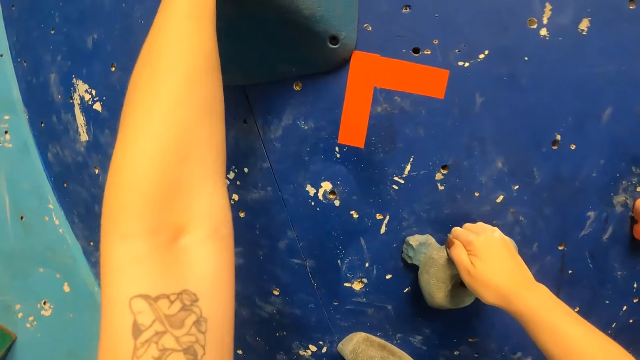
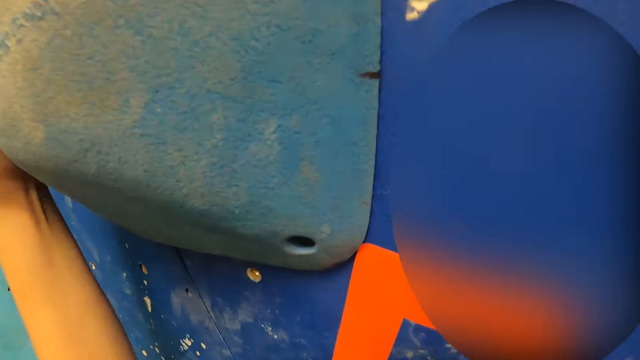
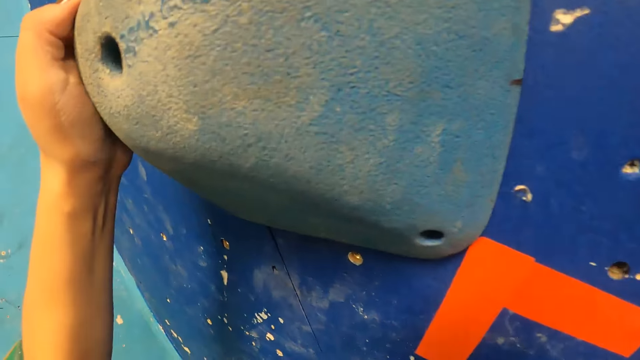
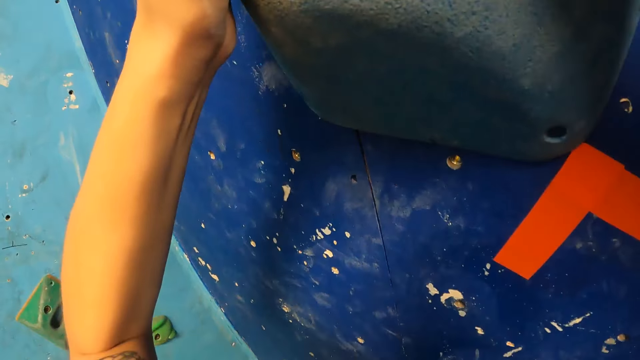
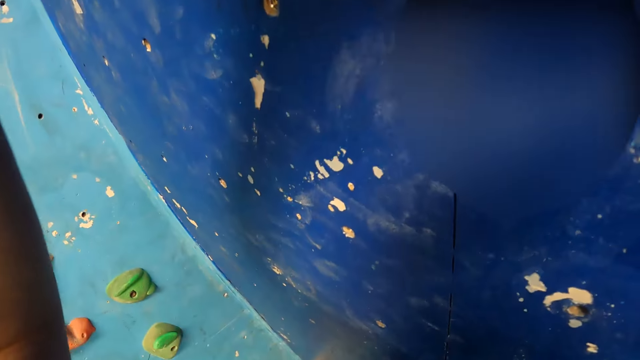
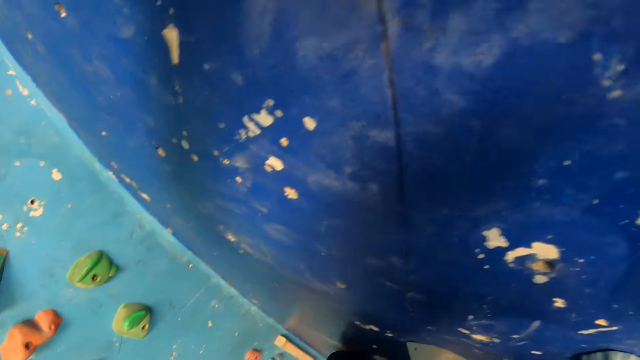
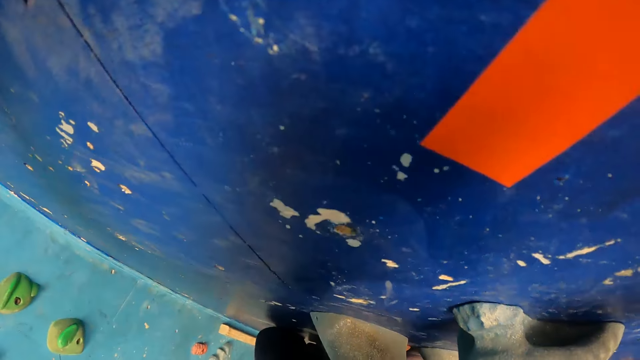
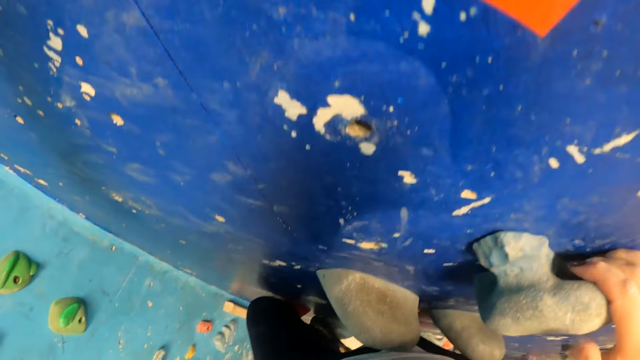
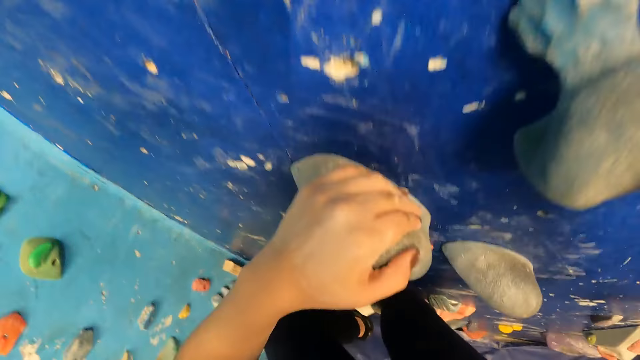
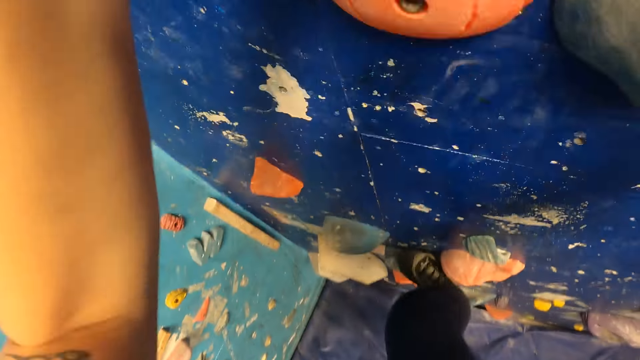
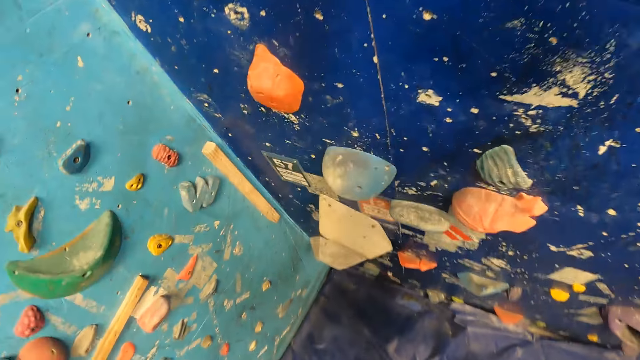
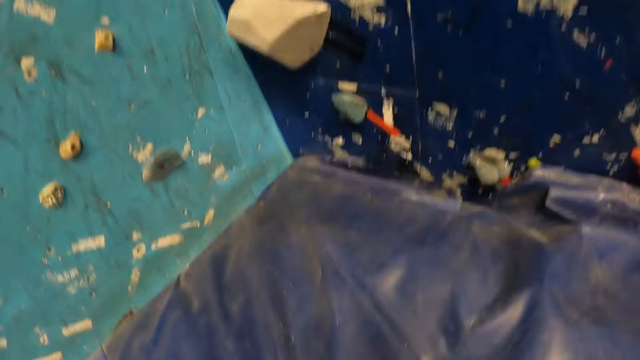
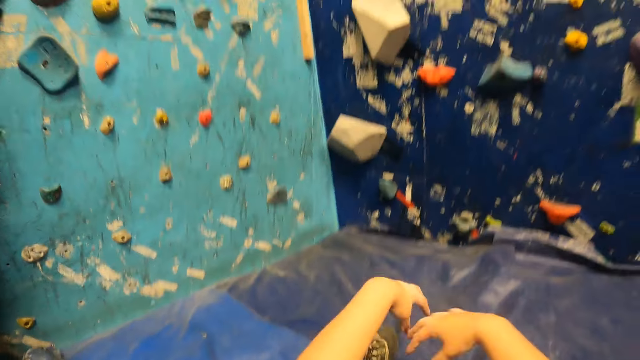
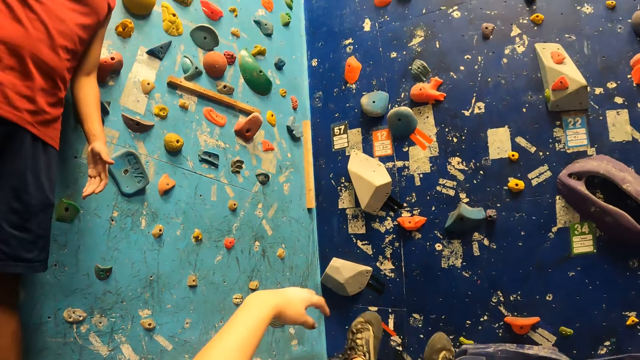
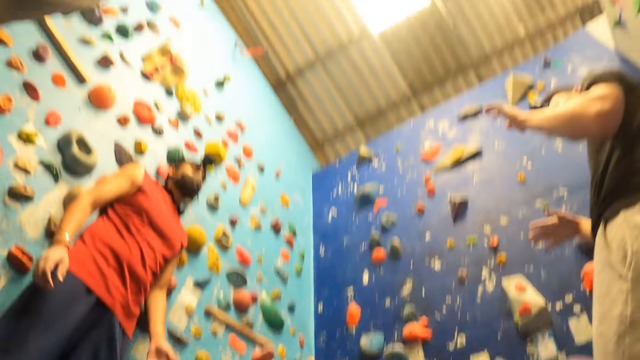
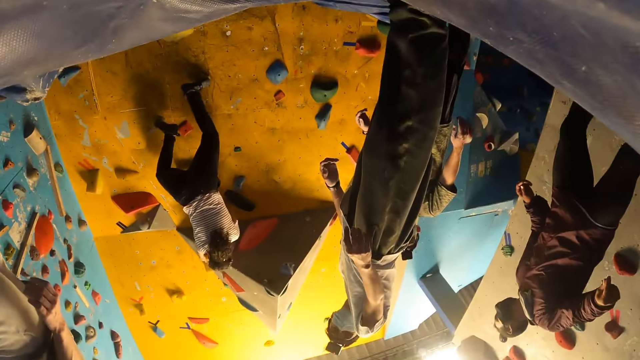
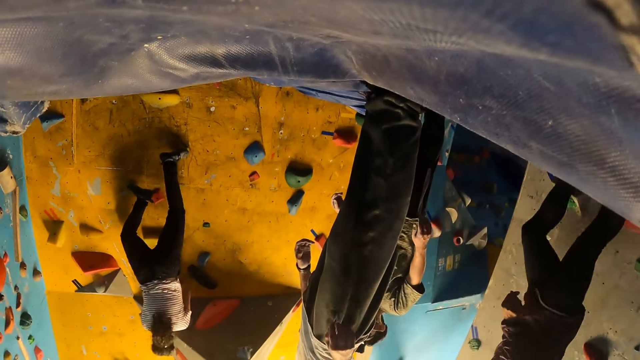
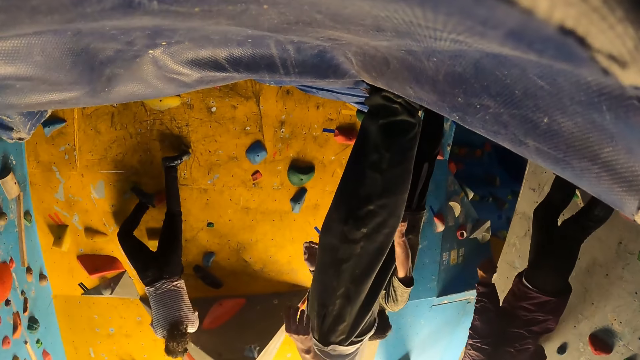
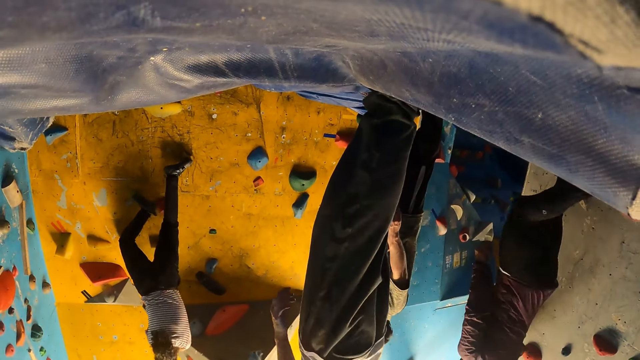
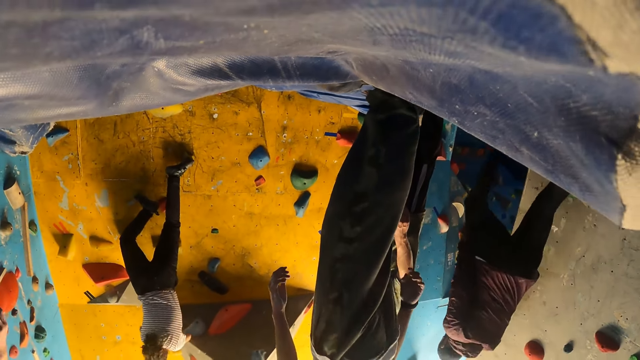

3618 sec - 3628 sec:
The camera wearer jumps down from the rocks on the wall onto a mat on the floor. They look round the room.

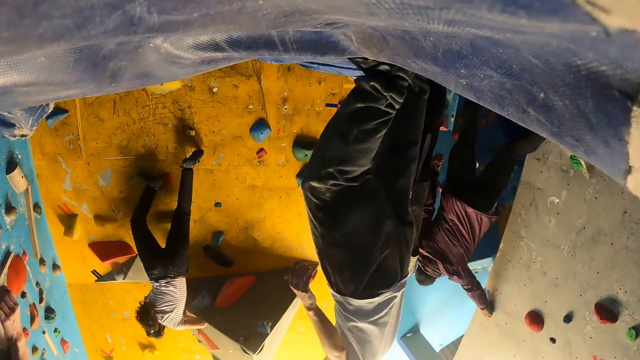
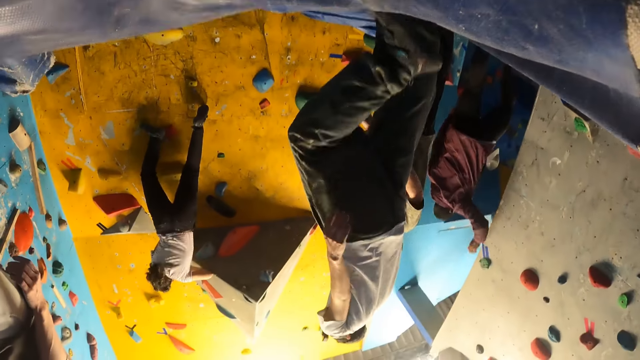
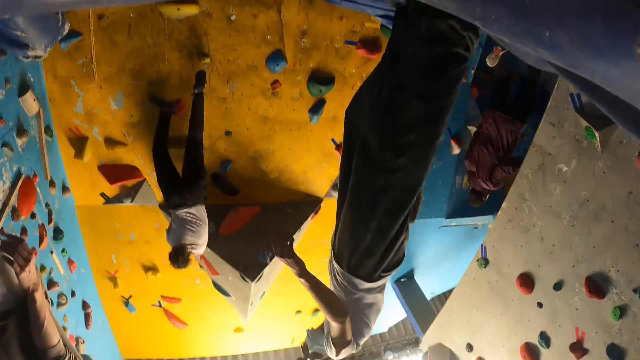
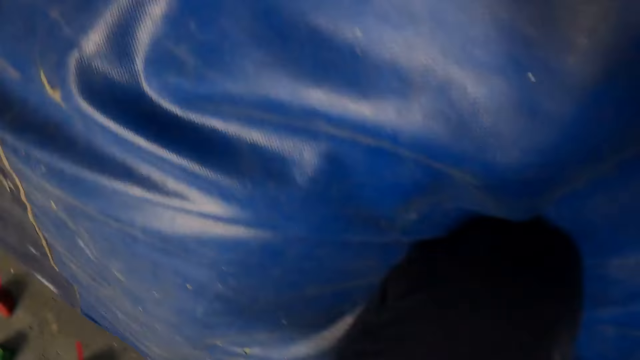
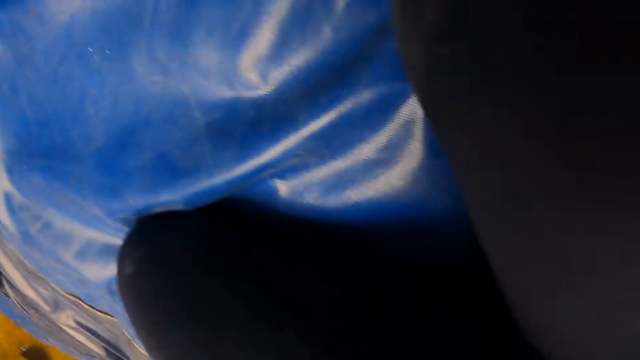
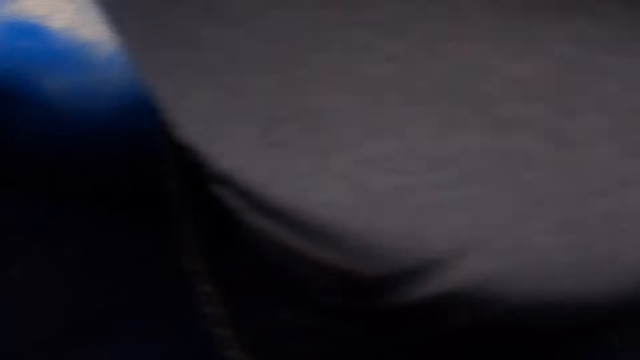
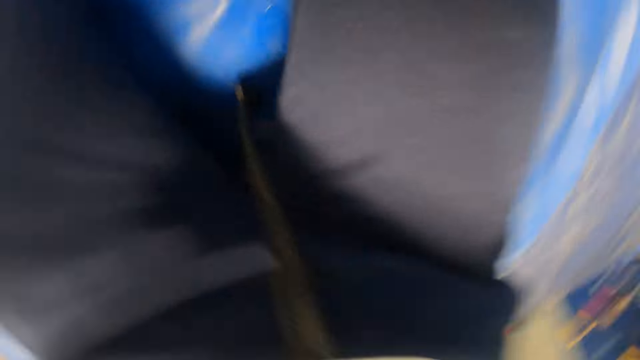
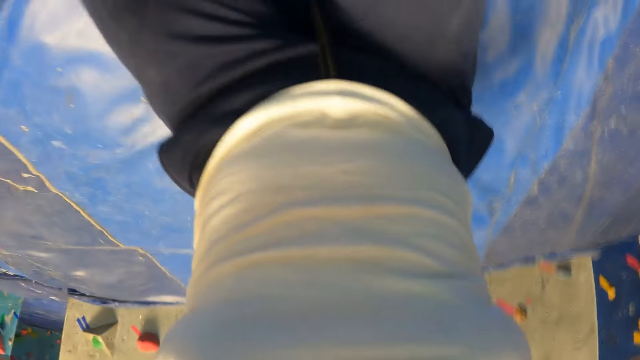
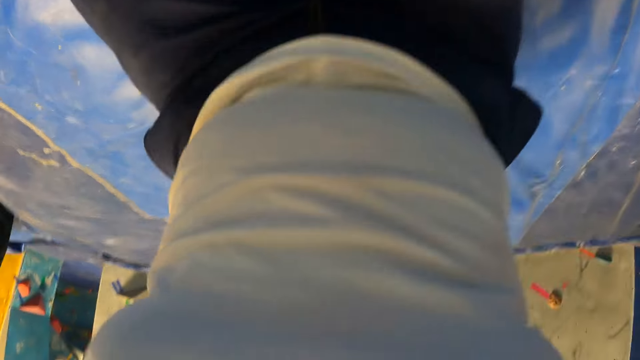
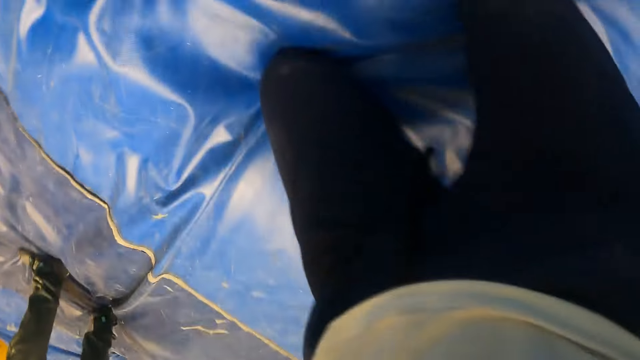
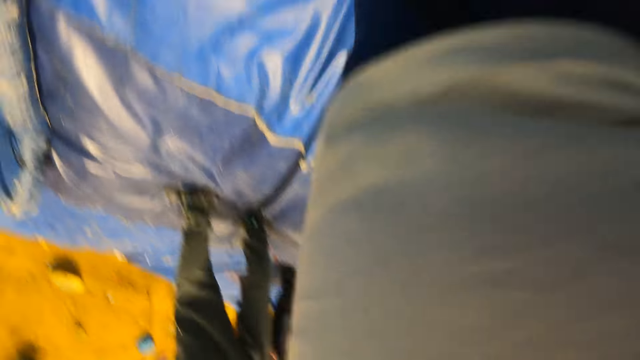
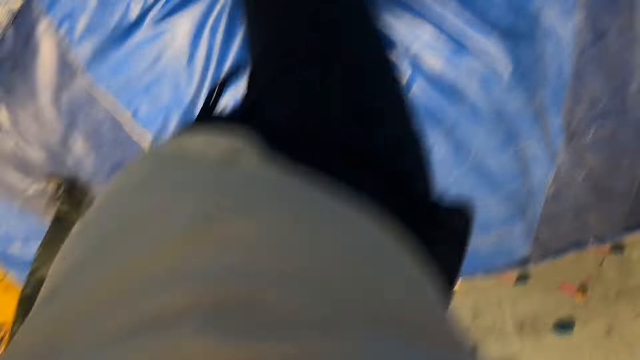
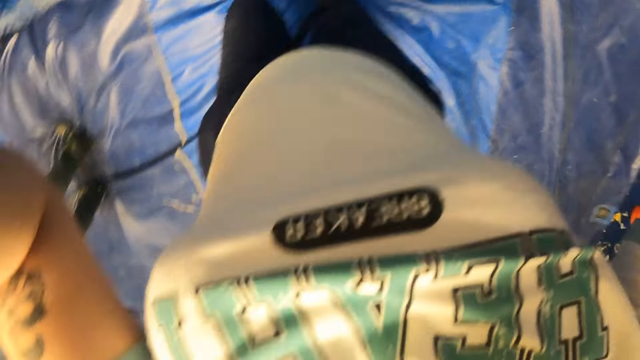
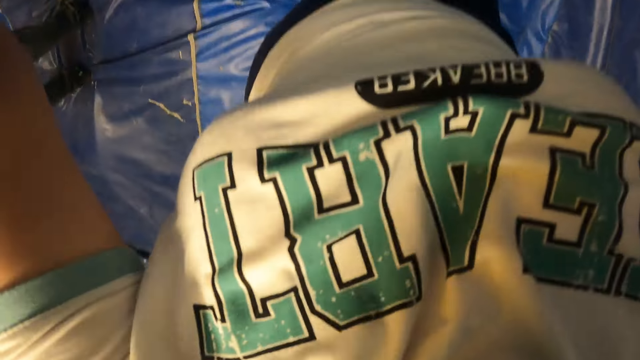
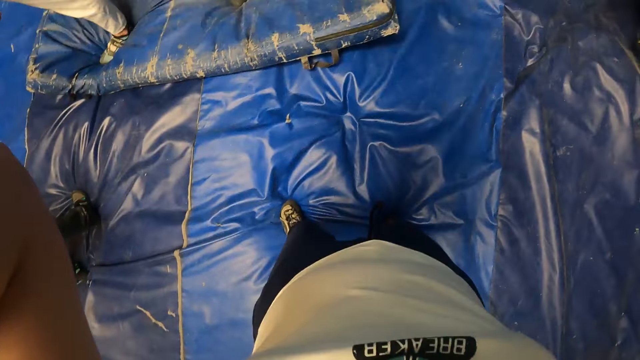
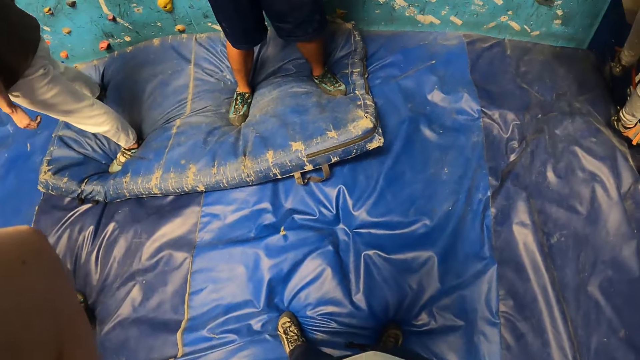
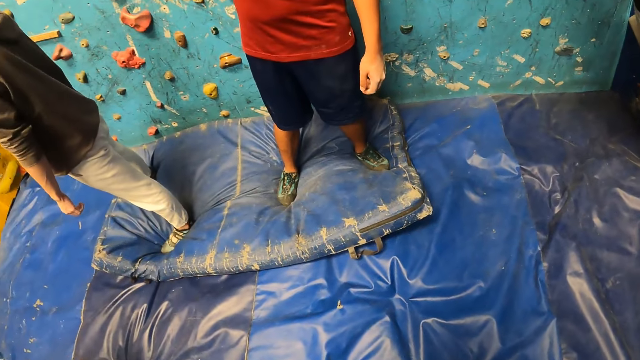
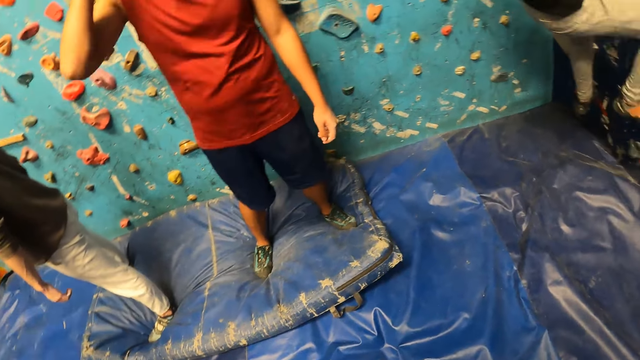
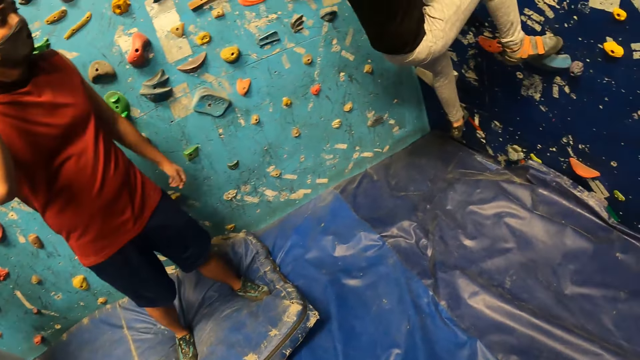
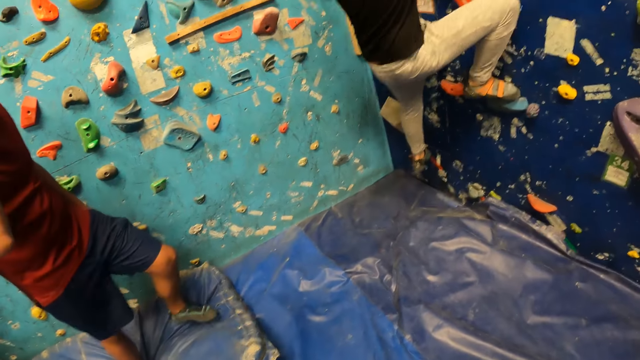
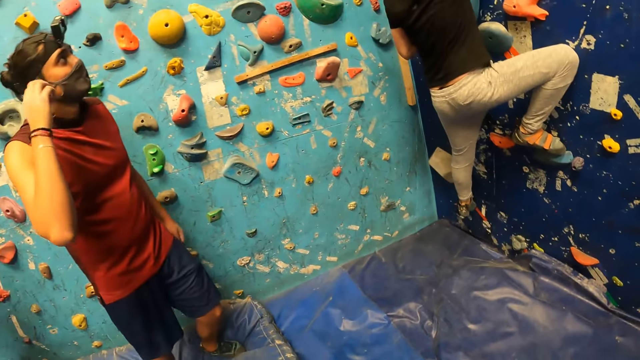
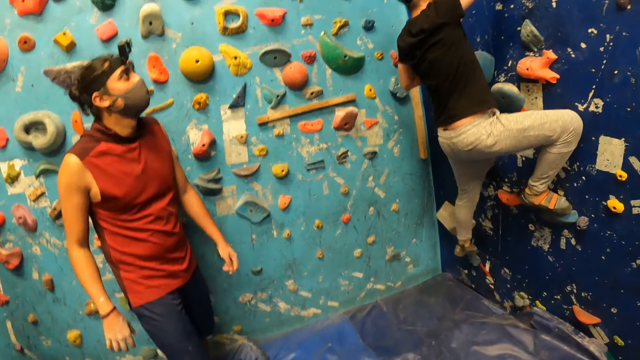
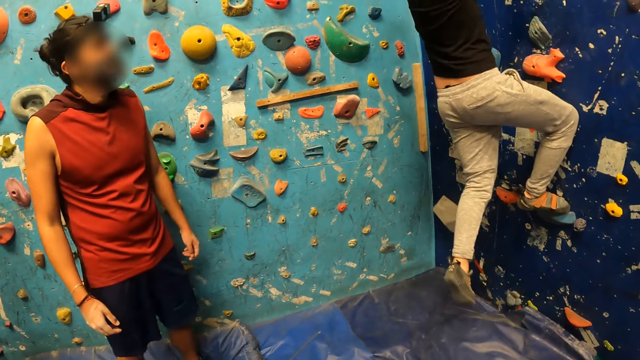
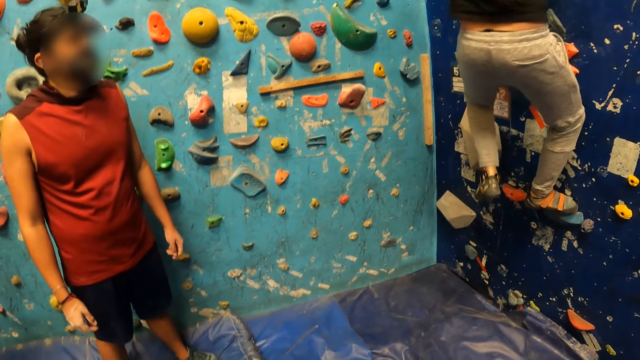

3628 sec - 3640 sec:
A person moves in the room. Another person moves in the room. A third person moves in the room. The third person kneels down. The camera wearer puts on the camera on her head with both hands. The third person gets up. A man climbs the rocks on the wall. A fourth person holds his mask and looks at the man.
